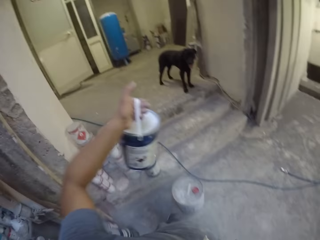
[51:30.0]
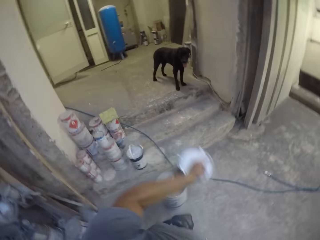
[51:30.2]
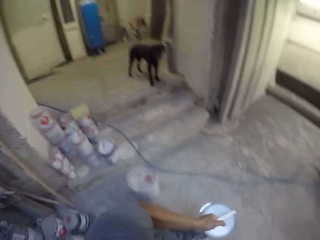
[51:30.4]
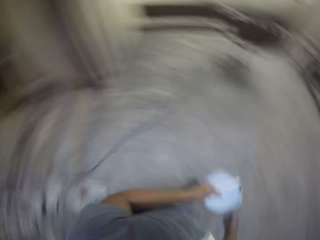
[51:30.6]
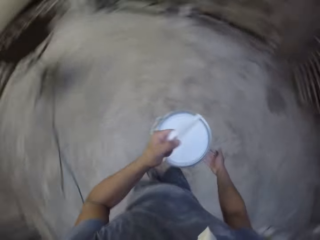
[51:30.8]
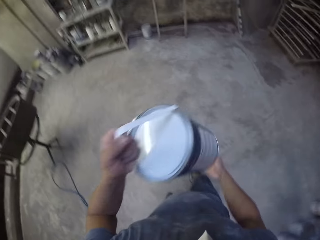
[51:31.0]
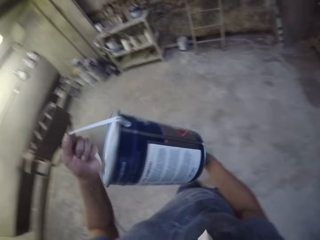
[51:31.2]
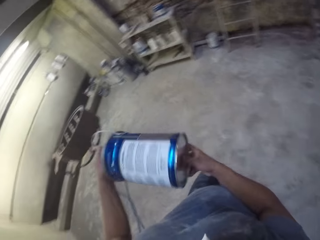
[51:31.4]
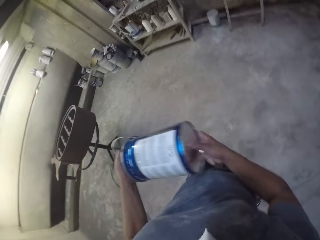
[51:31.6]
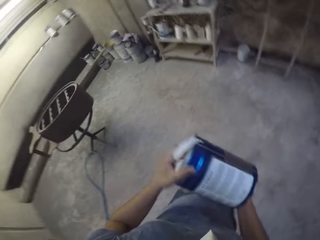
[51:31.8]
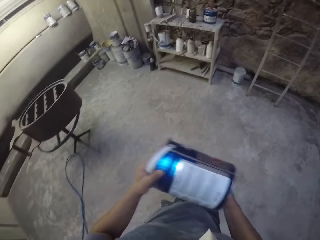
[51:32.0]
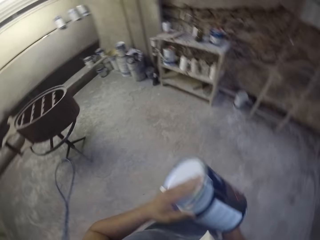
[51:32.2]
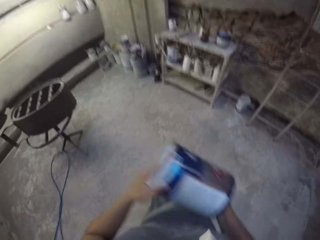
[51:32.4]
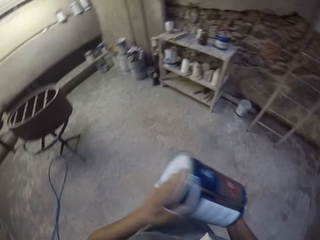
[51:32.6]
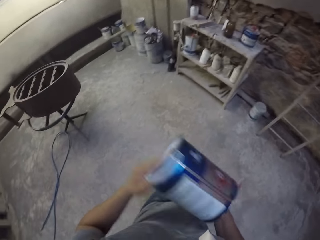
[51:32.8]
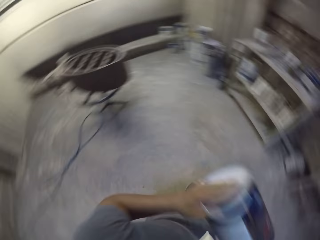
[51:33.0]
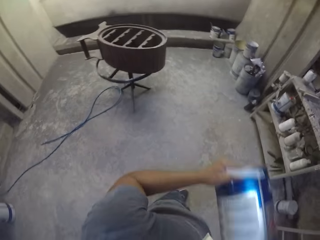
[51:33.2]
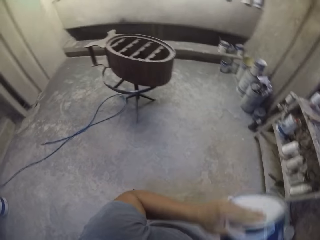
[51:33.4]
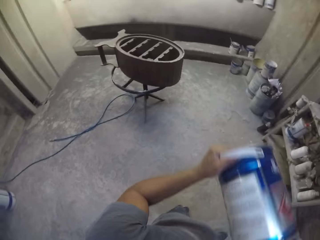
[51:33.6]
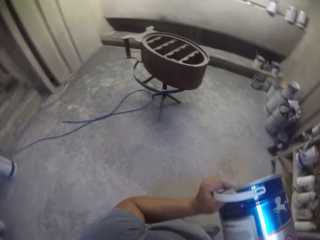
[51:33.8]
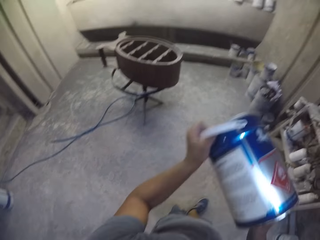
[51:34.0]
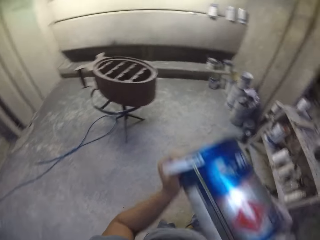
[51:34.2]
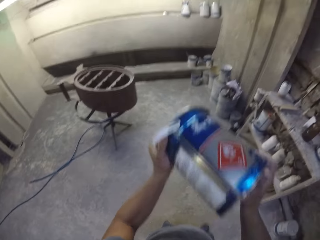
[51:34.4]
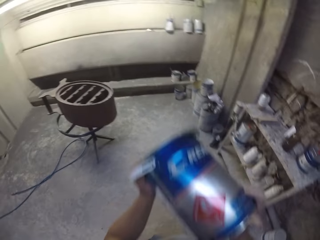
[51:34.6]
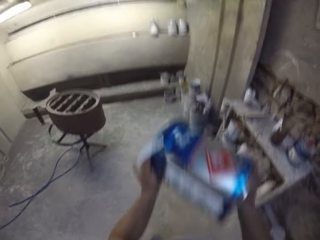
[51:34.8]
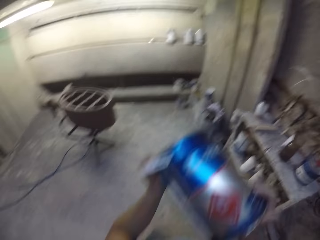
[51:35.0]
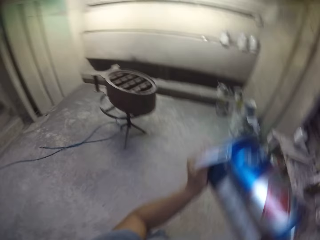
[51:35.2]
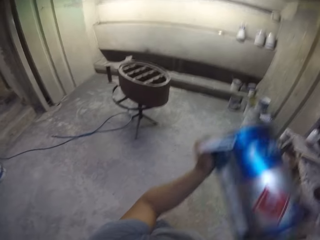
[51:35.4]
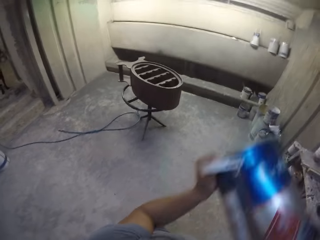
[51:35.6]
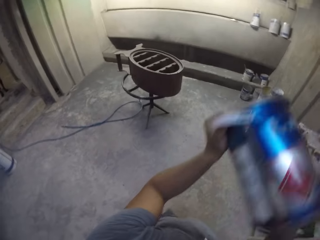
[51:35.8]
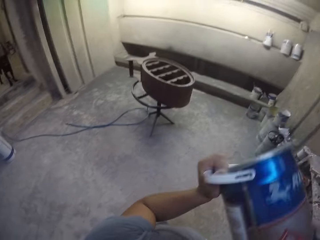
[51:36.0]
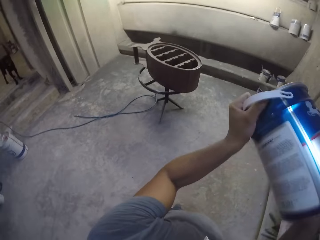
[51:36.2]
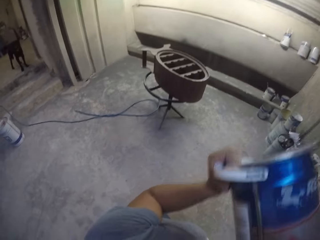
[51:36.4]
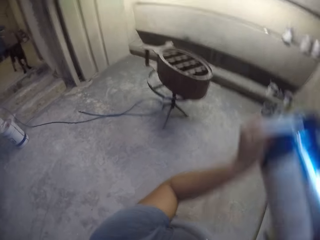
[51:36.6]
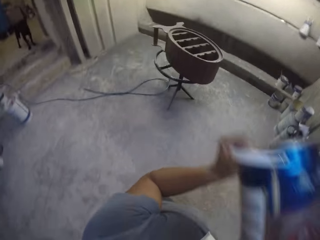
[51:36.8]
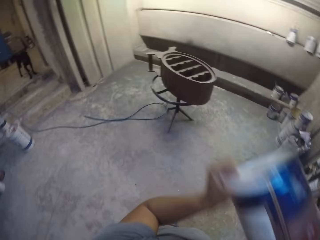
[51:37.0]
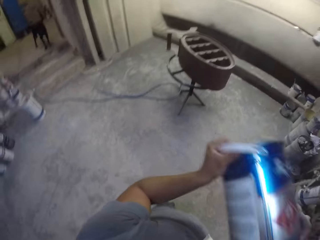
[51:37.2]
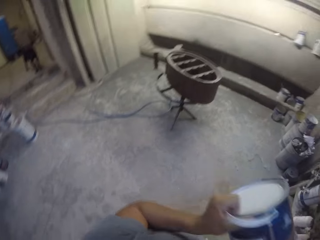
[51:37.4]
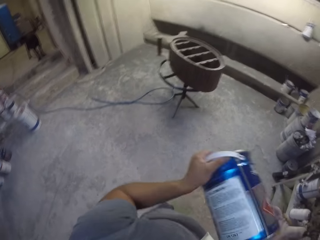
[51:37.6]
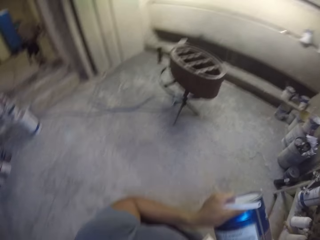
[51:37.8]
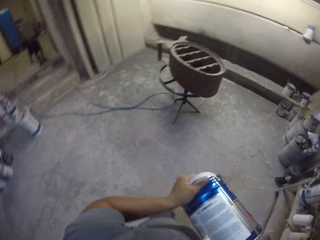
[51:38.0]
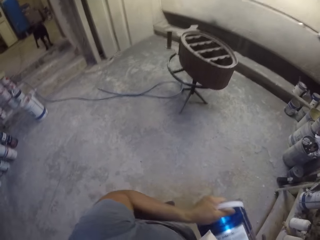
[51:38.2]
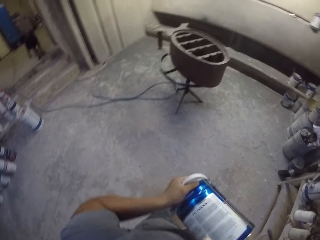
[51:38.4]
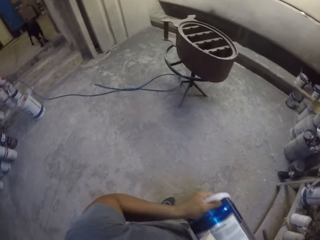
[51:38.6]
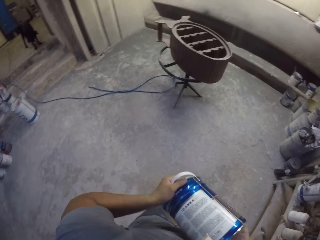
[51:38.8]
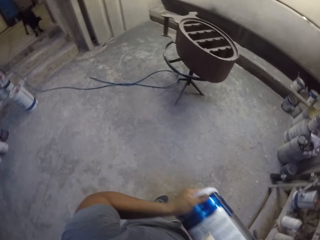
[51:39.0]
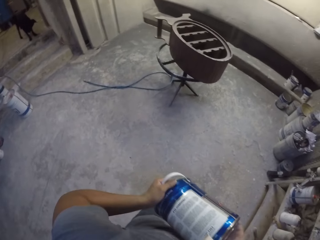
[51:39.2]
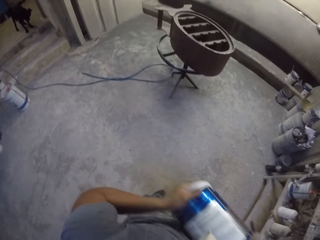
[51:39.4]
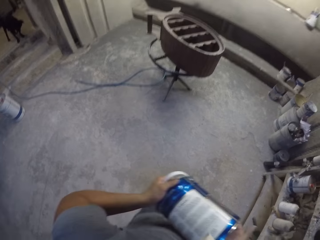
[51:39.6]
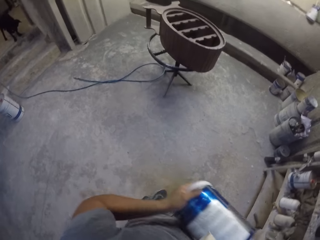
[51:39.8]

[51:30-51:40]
The camera wearer holds a paint tin in the room. They walk around. They hold the paint tin with both hands in the room. They shake the paint tin with both hands in the room.

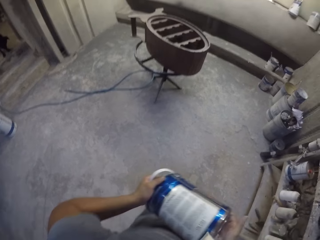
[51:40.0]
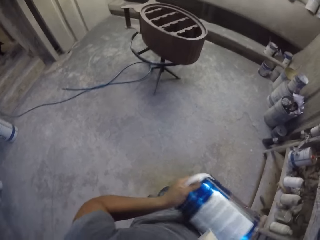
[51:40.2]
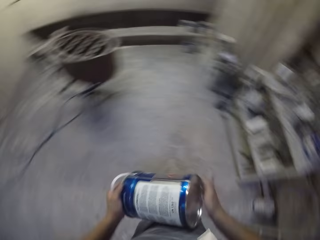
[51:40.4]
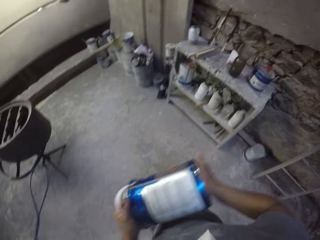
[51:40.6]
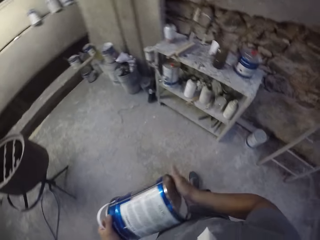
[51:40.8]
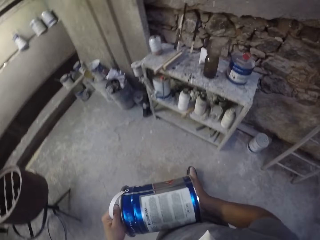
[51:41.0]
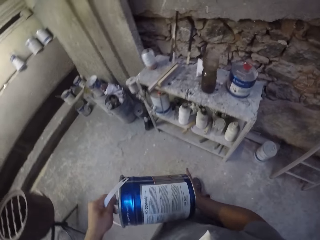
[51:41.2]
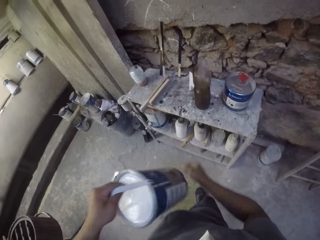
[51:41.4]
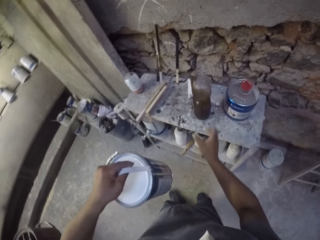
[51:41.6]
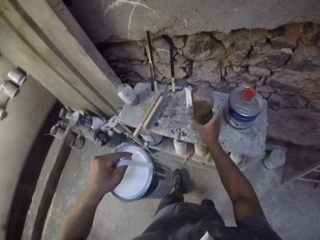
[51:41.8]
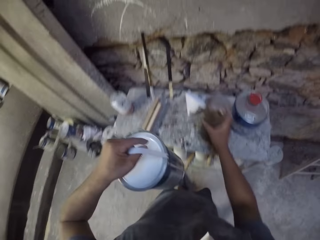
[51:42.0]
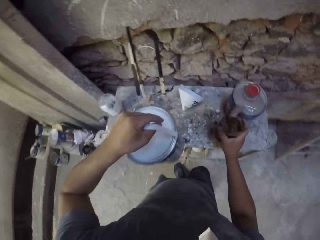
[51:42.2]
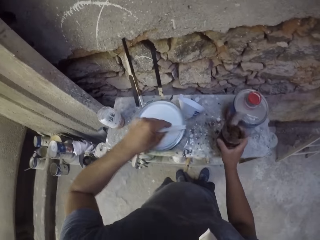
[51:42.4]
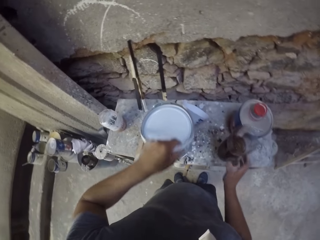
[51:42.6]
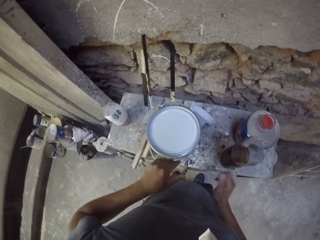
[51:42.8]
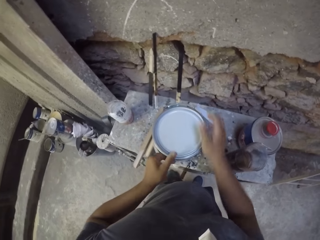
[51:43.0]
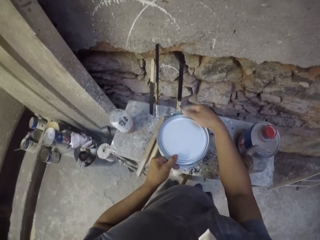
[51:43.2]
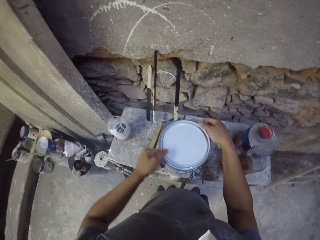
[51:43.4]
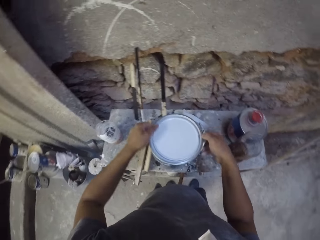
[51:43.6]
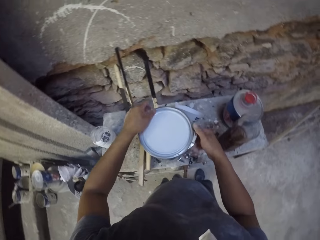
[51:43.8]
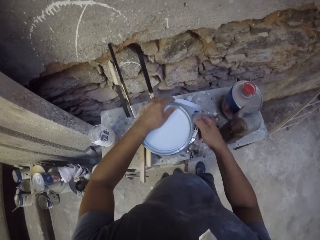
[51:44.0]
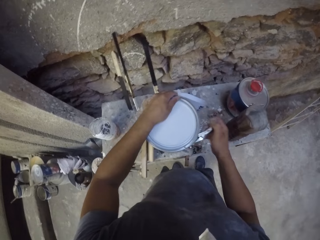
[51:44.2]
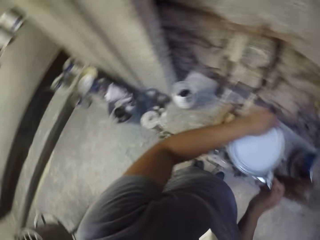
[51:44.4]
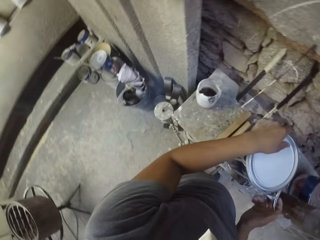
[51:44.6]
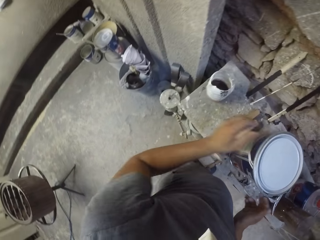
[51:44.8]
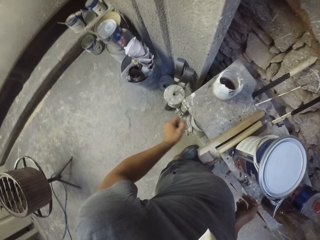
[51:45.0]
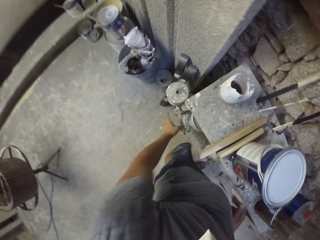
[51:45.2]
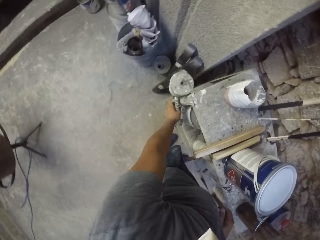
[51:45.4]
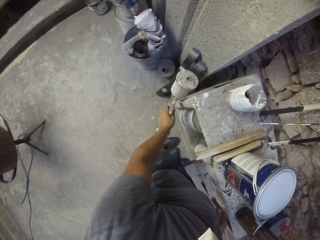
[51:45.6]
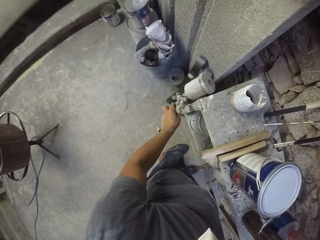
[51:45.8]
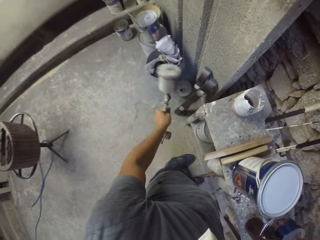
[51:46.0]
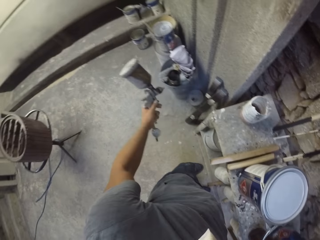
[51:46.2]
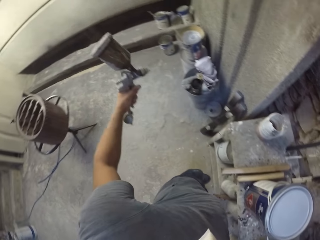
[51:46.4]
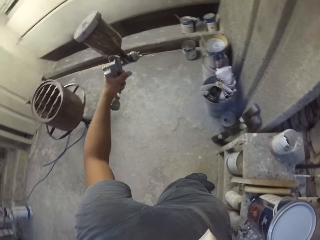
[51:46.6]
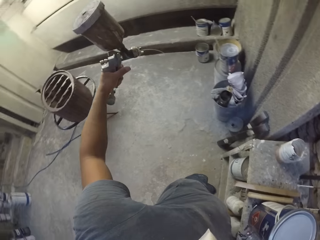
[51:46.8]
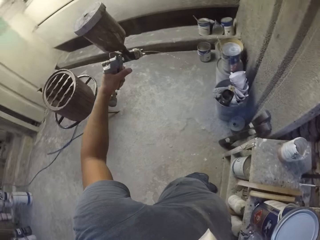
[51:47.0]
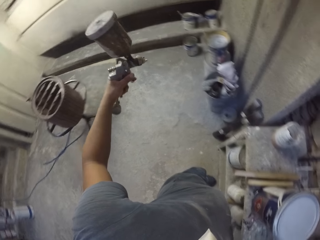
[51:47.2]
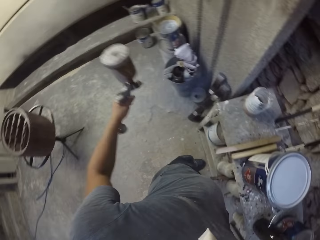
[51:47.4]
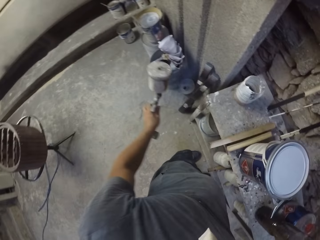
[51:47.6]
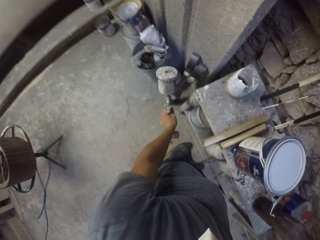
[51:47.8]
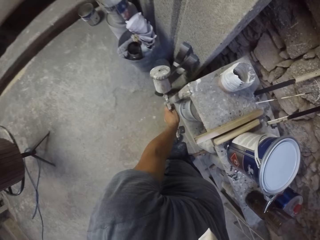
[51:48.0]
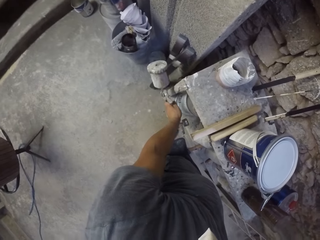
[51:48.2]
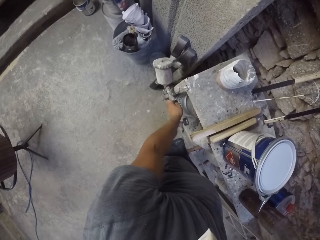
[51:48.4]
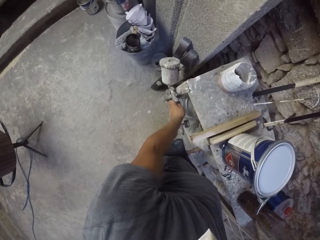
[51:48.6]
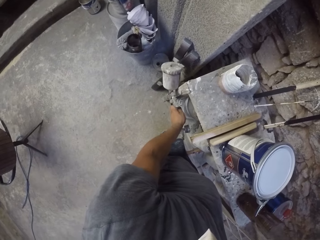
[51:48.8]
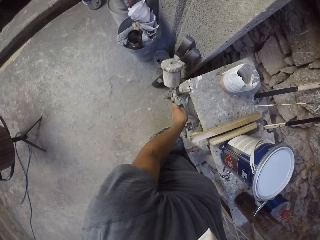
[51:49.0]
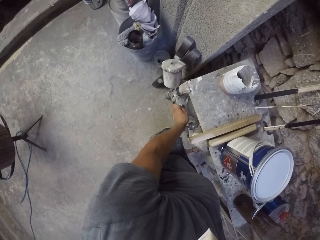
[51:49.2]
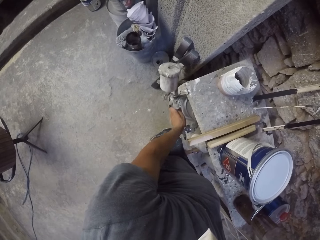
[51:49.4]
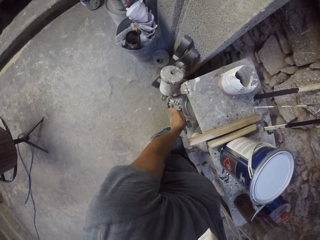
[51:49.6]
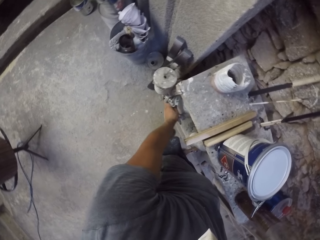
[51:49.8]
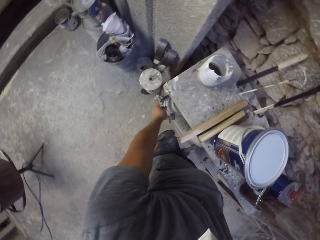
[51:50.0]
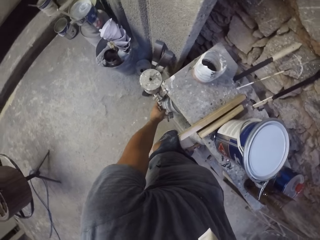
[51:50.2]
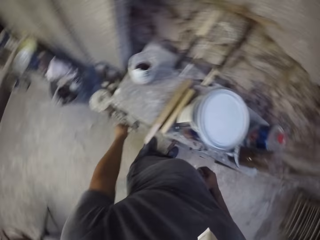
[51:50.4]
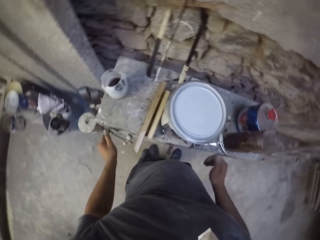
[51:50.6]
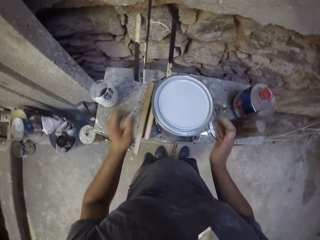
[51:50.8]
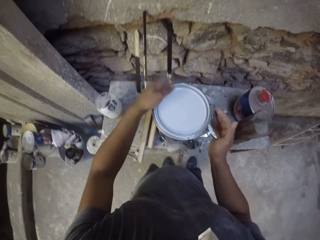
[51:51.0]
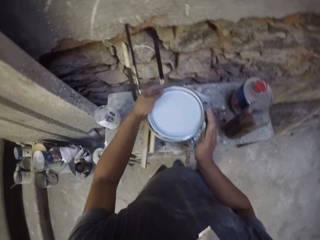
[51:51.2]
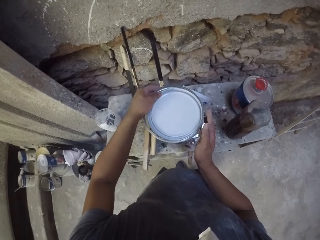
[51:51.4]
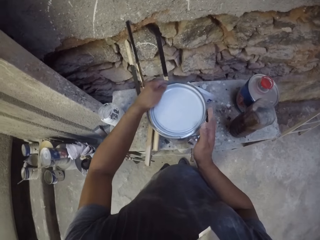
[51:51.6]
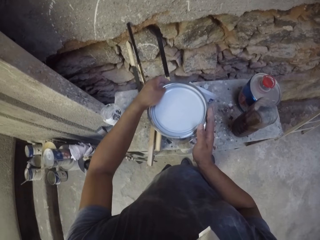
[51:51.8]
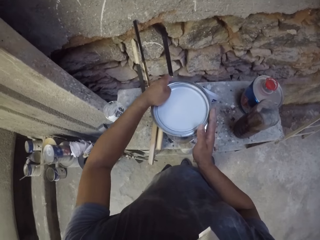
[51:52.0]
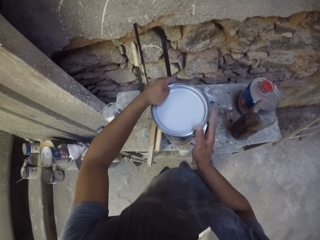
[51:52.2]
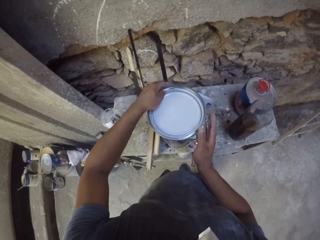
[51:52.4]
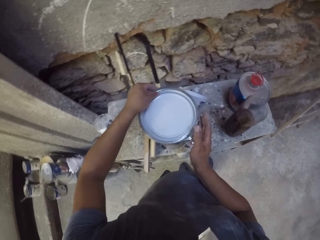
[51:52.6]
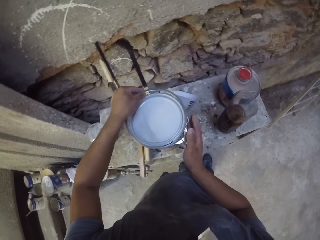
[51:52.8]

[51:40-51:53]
The camera wearer moves a plastic container on the table. They place a paint tin or paint can on the table. They rotate the paint can. They adjust the paint tin on the table. They pick a spray paint gun on the table. They hold the spray paint gun with the left hand. They spray paint from the paint gun. They hang the paint spray gun on the table. They hold the paint can. They open the paint tin with both hands on the table.
